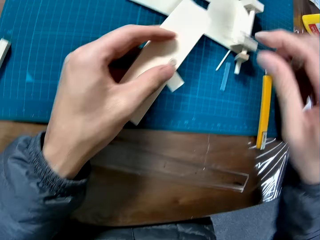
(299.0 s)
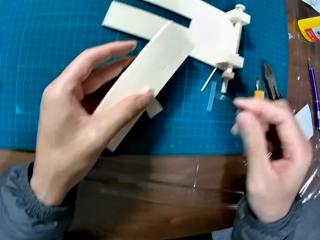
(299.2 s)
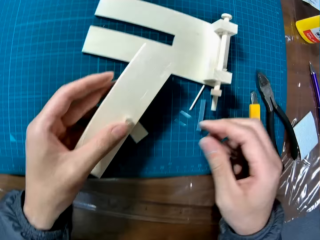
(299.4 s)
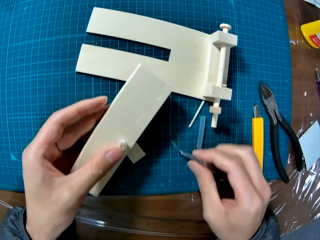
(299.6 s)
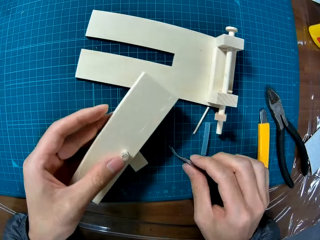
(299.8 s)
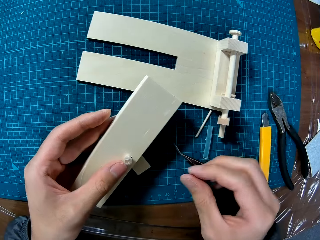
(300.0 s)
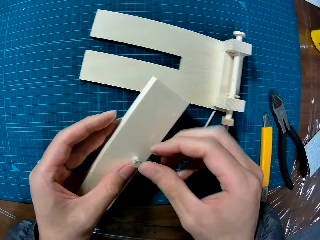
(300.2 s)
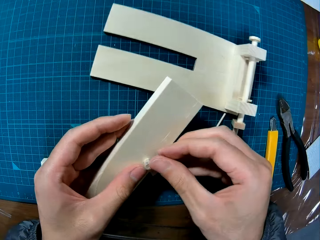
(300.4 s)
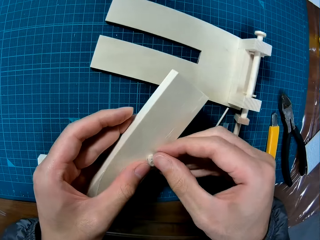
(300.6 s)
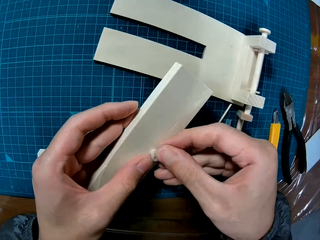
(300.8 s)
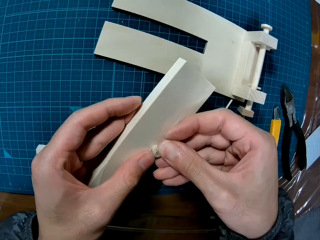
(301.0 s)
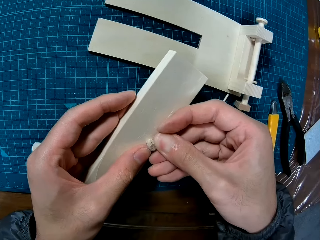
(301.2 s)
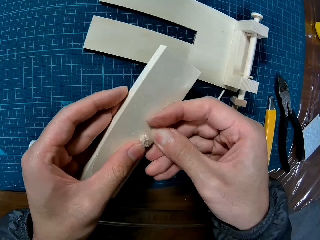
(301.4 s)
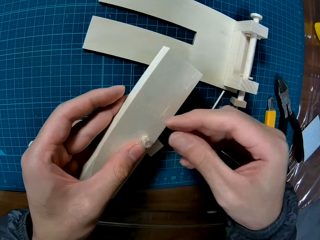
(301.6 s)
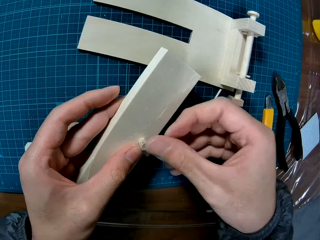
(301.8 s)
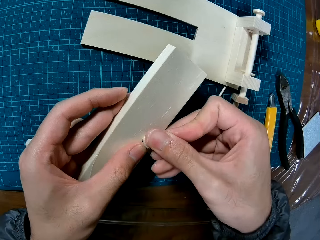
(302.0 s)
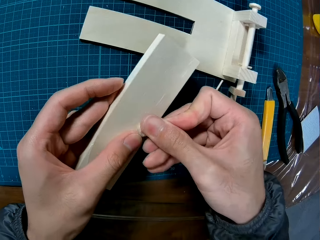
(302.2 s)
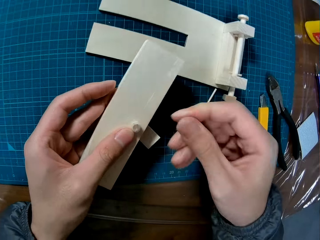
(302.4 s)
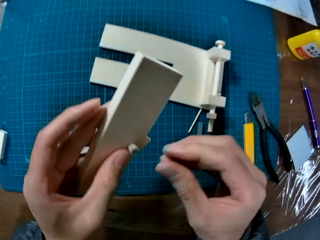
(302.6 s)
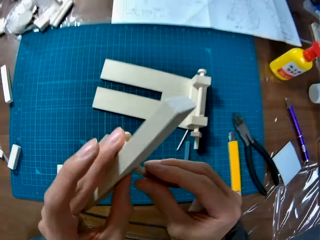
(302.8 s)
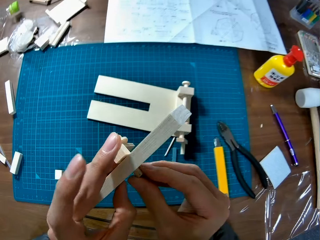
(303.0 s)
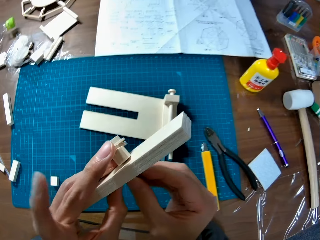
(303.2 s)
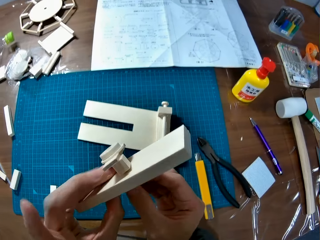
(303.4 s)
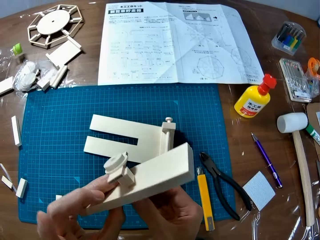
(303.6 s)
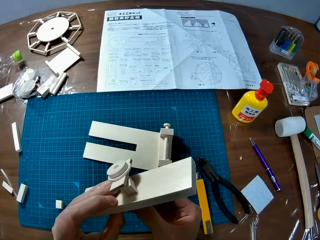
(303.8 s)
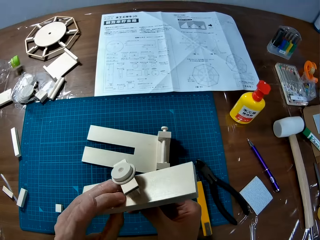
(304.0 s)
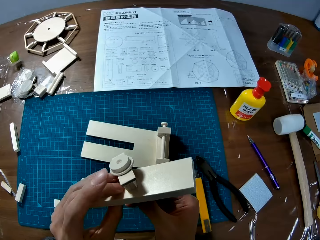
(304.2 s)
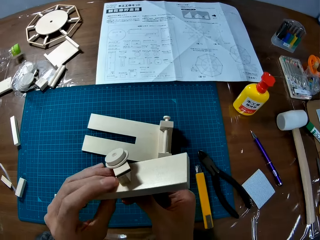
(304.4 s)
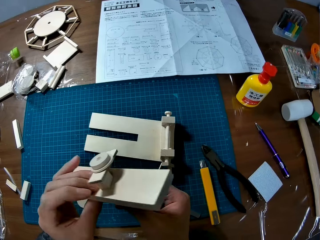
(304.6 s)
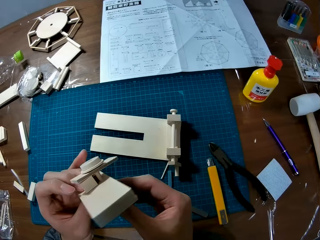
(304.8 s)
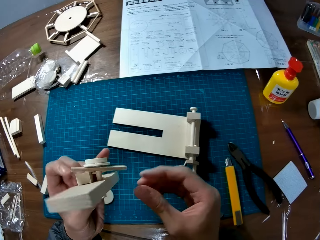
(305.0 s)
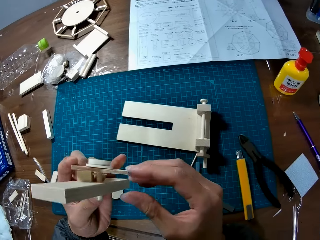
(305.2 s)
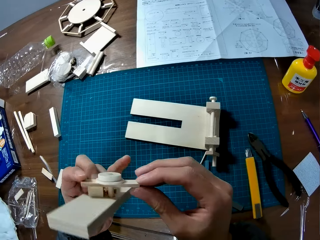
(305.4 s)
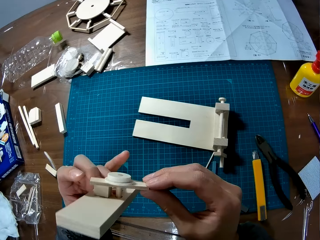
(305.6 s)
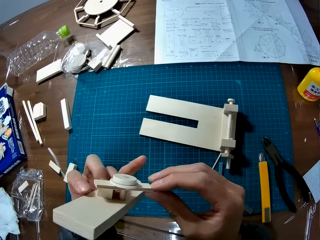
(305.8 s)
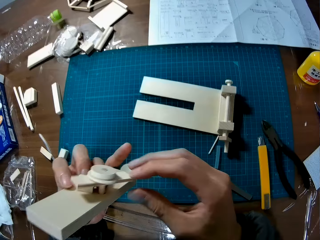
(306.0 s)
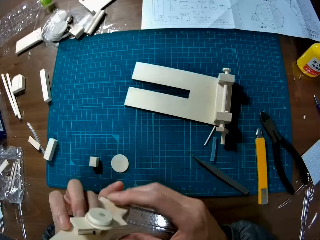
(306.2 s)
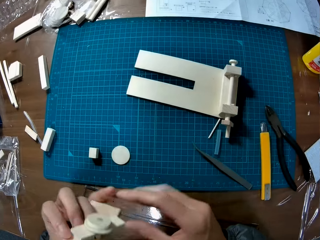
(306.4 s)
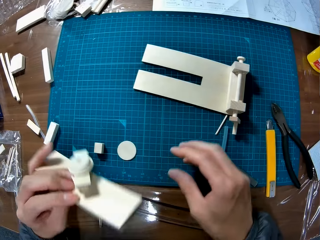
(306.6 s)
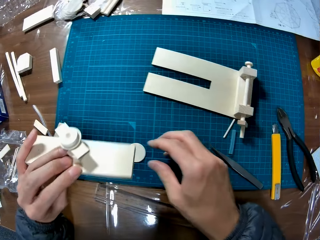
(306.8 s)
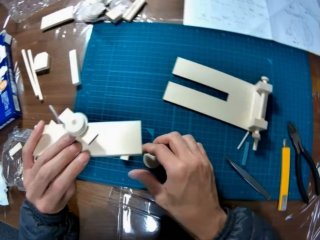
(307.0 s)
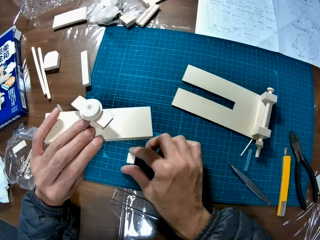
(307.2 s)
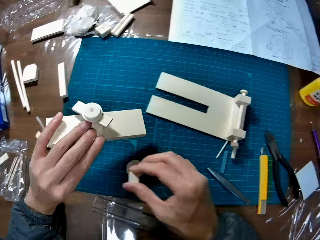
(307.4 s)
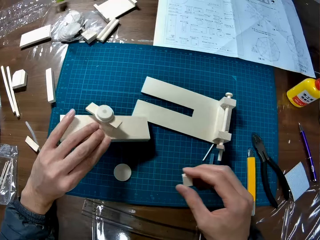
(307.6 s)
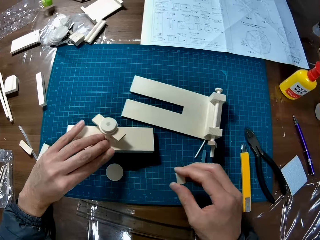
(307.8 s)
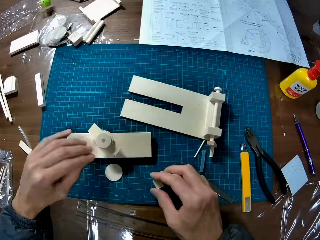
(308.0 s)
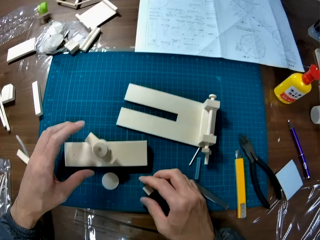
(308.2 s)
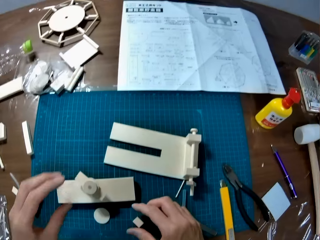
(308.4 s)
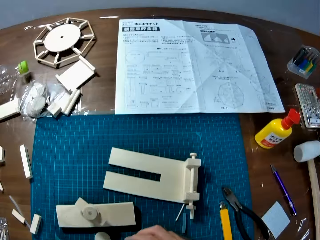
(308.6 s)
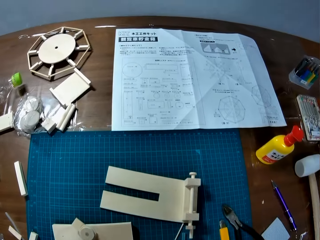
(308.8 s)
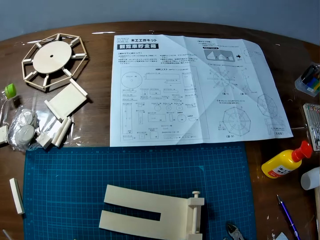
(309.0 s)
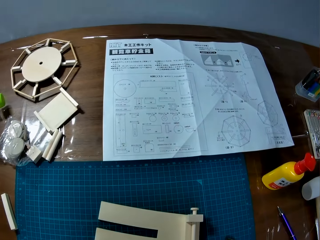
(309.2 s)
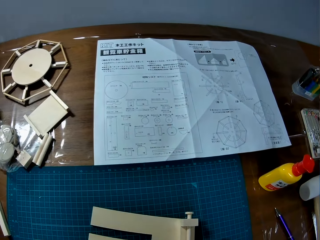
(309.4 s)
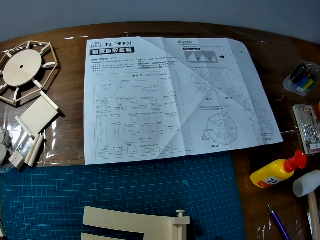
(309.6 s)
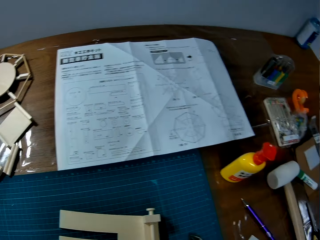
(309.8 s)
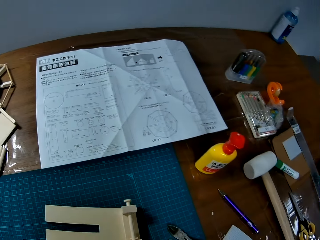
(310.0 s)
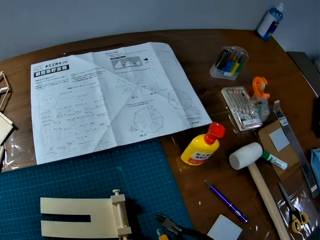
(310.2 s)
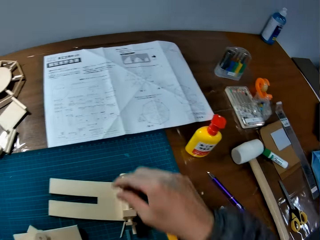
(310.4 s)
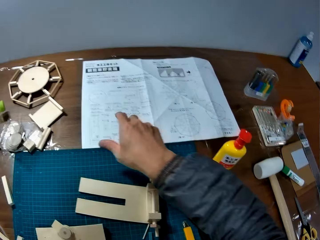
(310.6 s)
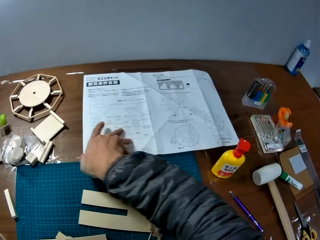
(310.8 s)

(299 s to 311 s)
The camera wearer drops the tweezer in his right hand on the cutting mat on the table. He adjusts the plastic extension on the wooden craft with his right hand. He flips the wooden craft or model in his left hand. He holds the model and fixes the model. He picks a piece of wood or model piece on the cutting mat on the table with his right hand. He holds the model piece. He puts the wooden craft in his left hand on the cutting mat on the table. He puts the piece of wood in his right hand on the cutting mat on the table. He holds the model piece.

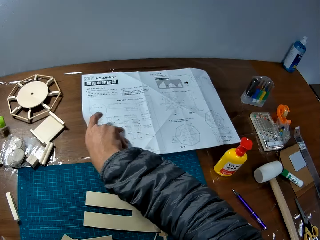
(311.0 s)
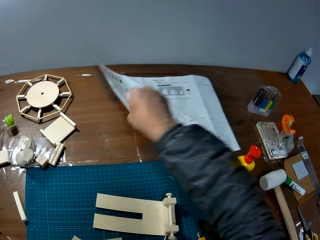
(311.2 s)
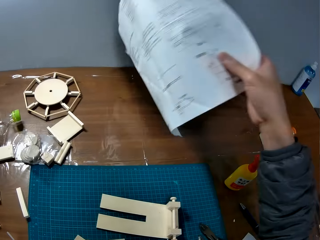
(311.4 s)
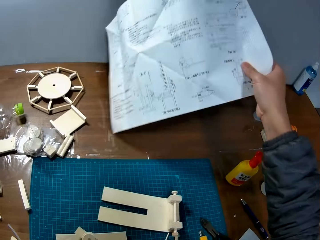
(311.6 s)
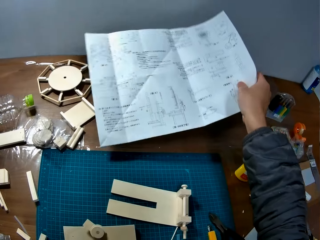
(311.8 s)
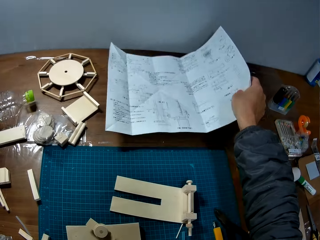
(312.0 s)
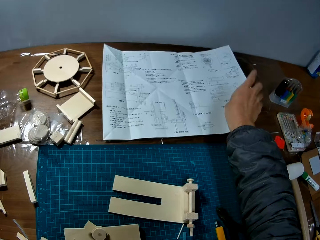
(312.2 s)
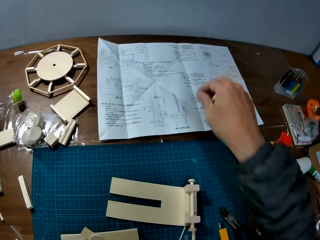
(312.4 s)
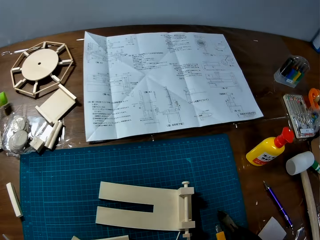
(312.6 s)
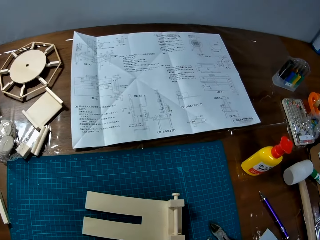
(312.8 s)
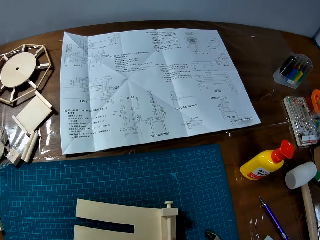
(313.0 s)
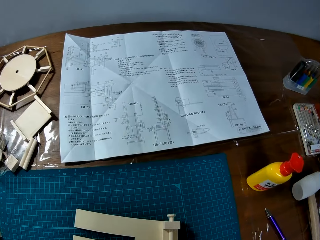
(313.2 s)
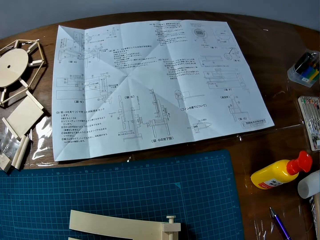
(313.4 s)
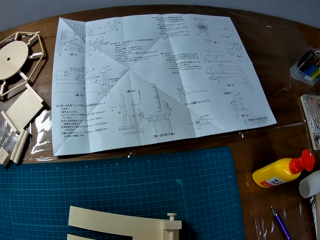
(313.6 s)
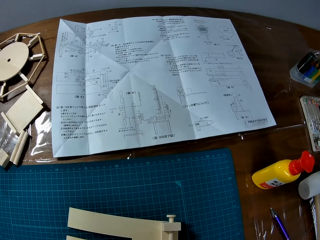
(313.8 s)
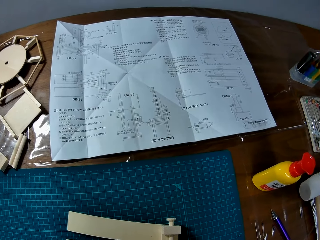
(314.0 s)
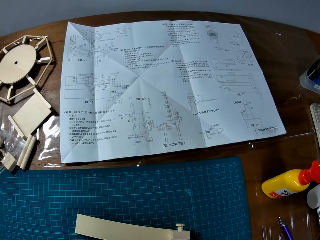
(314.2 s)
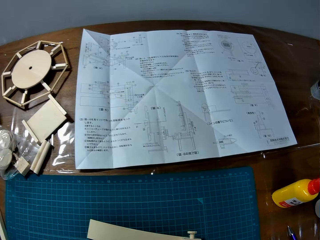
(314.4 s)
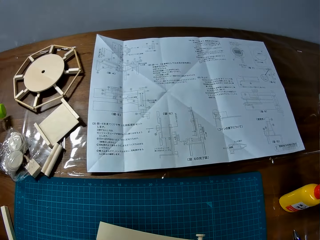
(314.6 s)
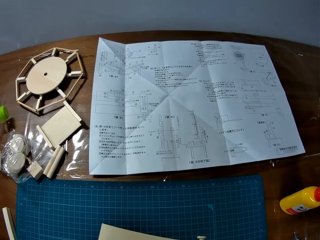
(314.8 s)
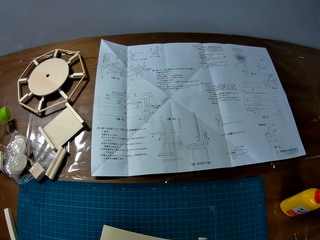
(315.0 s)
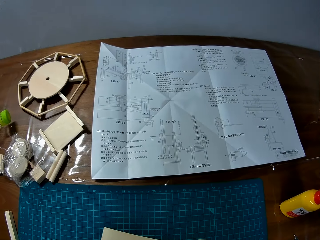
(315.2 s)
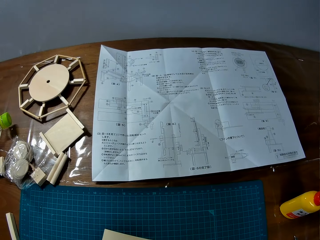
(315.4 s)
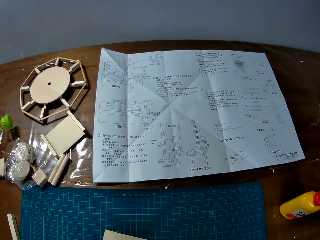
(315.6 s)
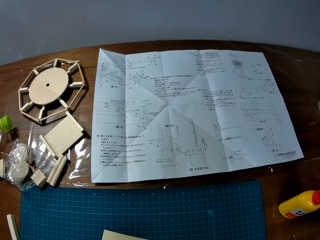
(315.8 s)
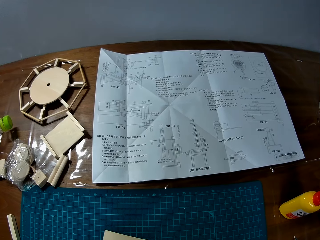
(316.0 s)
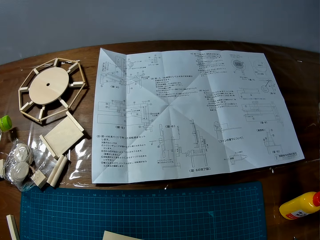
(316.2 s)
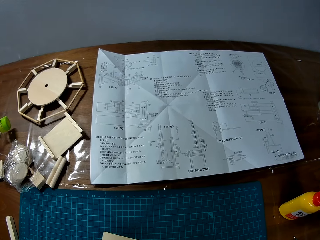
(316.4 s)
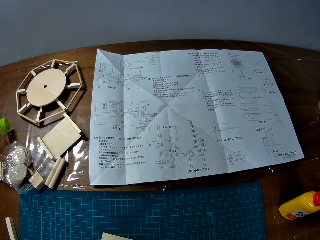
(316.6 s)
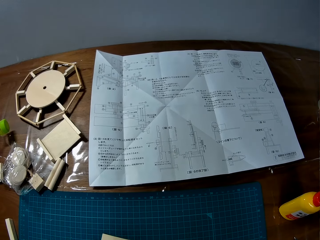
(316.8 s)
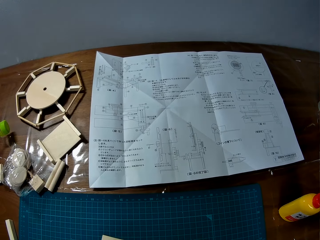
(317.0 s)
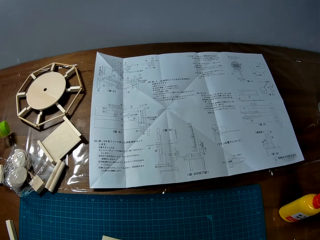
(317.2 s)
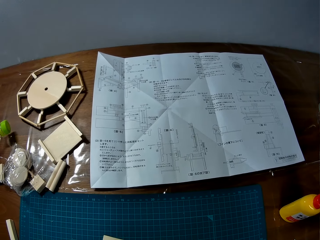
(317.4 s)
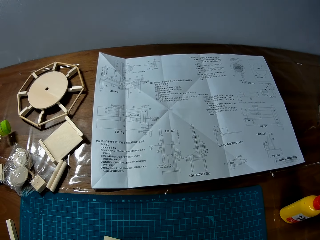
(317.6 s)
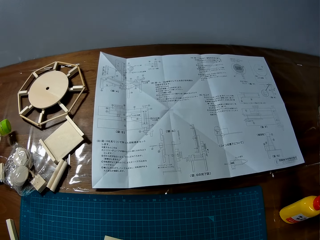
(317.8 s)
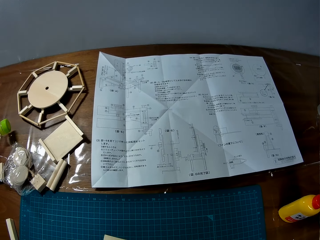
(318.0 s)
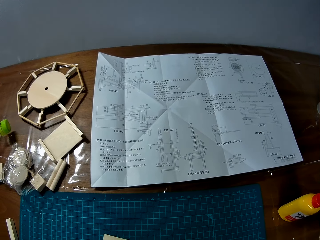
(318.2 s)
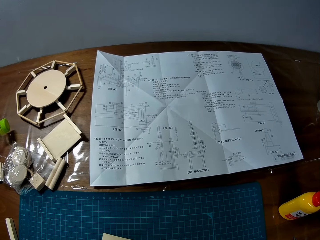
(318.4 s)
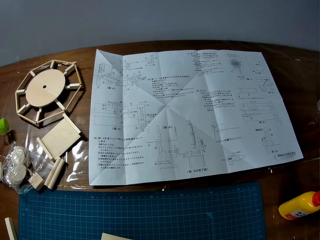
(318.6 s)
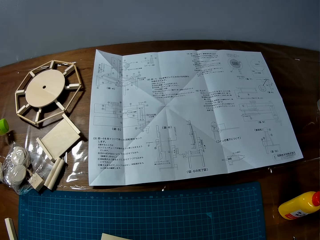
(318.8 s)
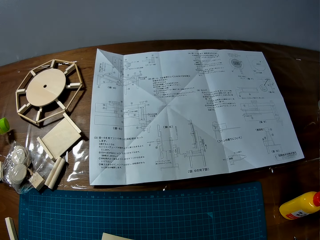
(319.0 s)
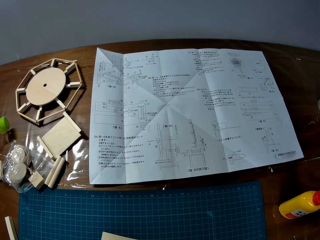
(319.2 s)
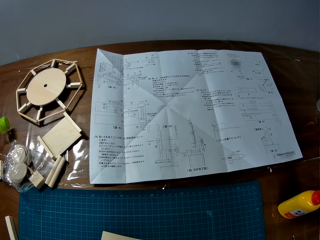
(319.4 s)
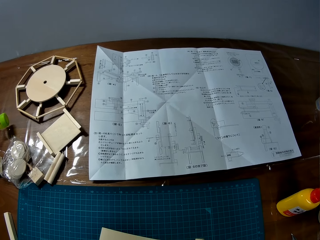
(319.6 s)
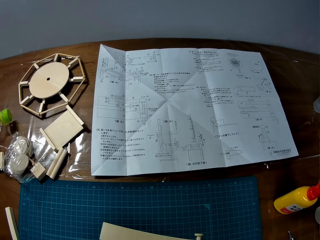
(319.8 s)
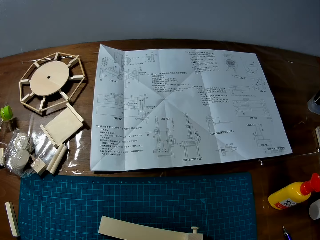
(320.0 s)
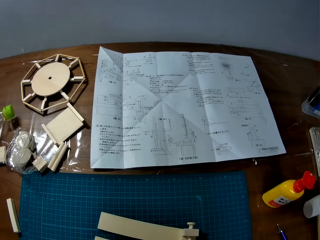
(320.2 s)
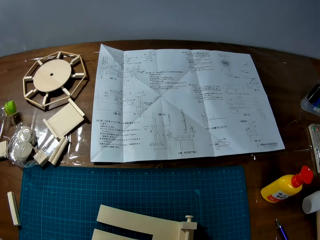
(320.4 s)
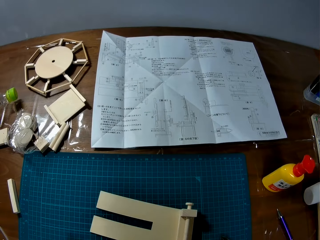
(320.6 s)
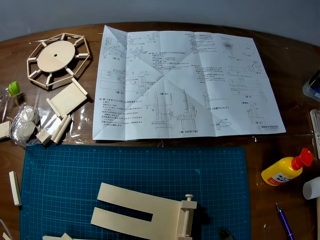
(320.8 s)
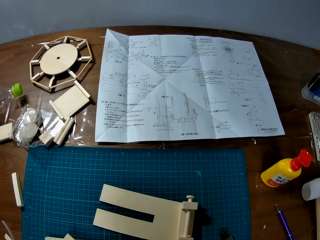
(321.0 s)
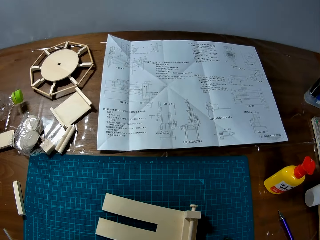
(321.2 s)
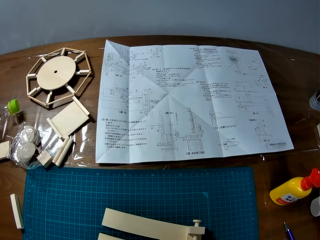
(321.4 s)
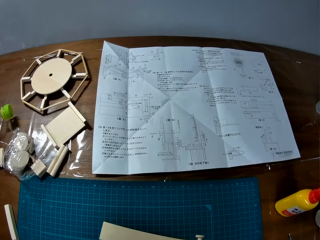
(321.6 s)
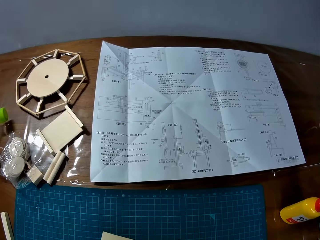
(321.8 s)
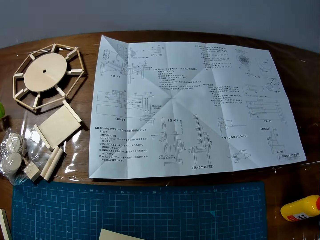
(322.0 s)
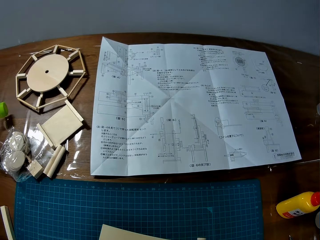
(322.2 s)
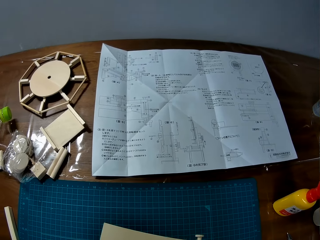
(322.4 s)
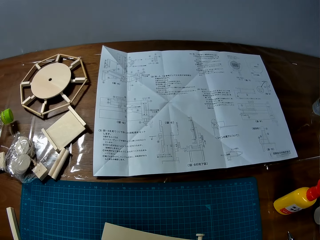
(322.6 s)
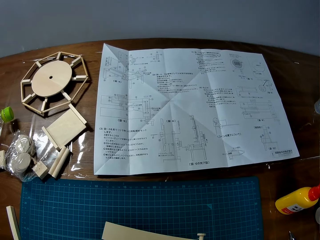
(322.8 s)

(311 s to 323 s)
The camera wearer picks the paper or manual. He flips the manual on the table over with his right hand. He holds the paper, puts the paper on the table, and reads the paper.
